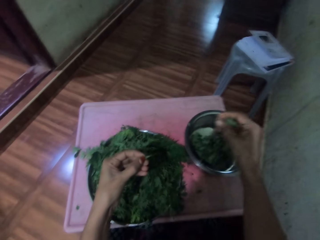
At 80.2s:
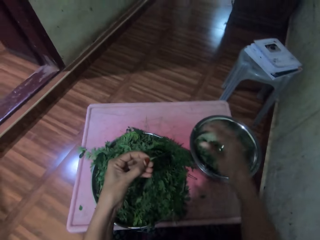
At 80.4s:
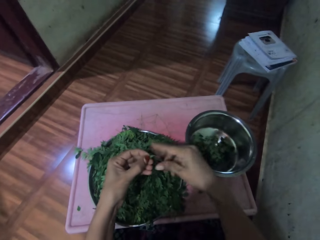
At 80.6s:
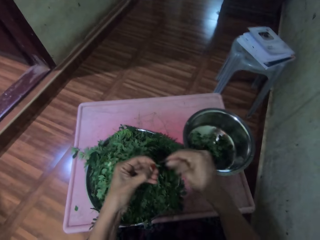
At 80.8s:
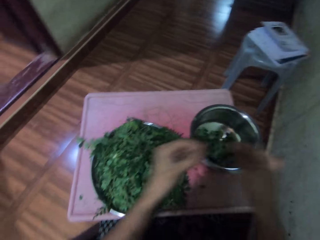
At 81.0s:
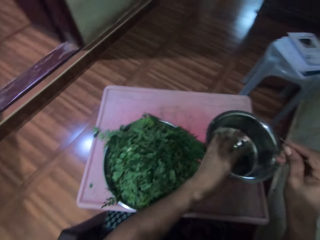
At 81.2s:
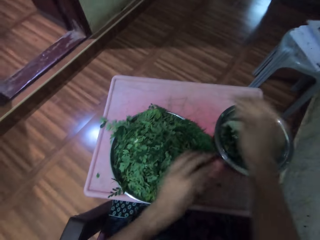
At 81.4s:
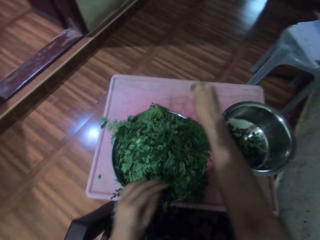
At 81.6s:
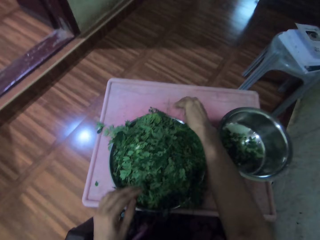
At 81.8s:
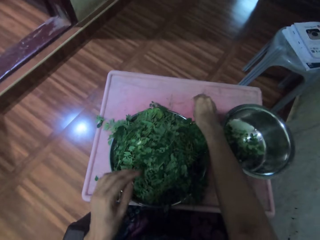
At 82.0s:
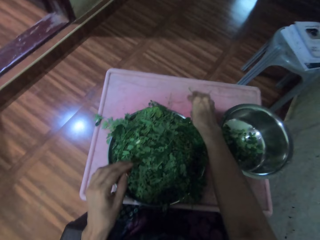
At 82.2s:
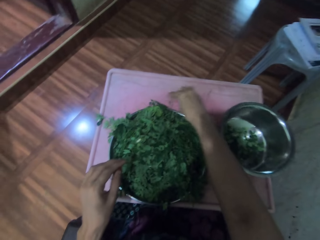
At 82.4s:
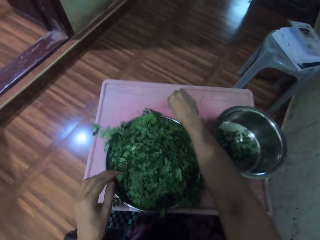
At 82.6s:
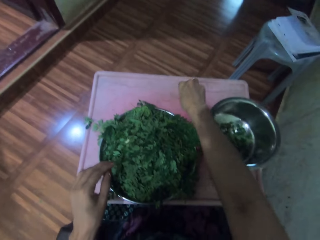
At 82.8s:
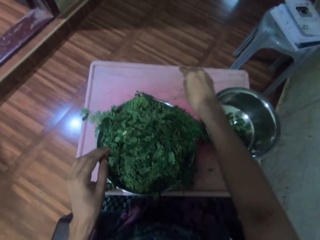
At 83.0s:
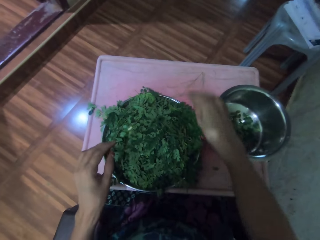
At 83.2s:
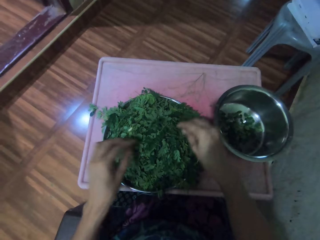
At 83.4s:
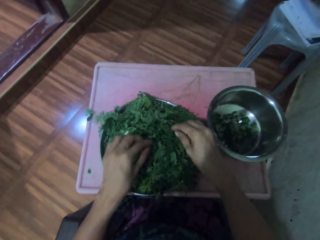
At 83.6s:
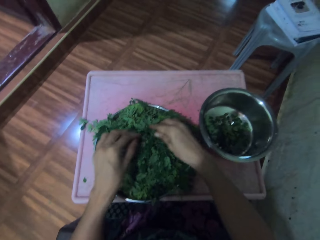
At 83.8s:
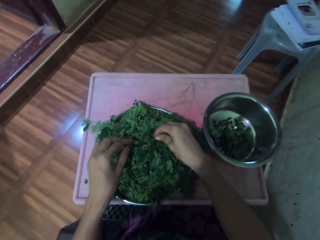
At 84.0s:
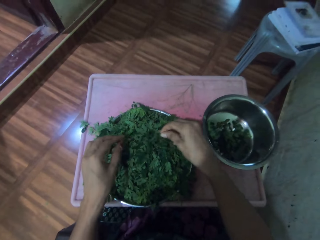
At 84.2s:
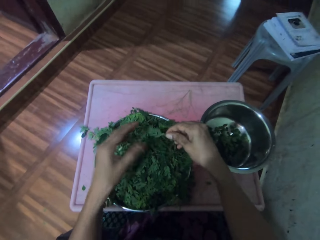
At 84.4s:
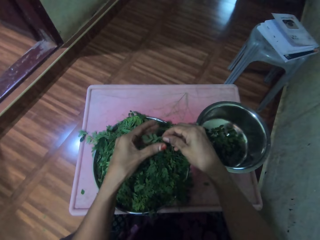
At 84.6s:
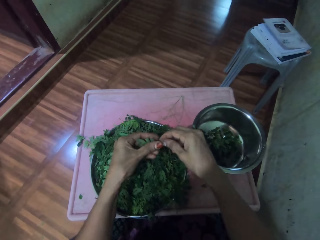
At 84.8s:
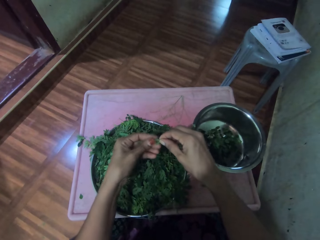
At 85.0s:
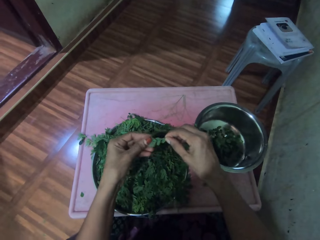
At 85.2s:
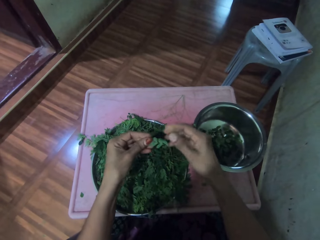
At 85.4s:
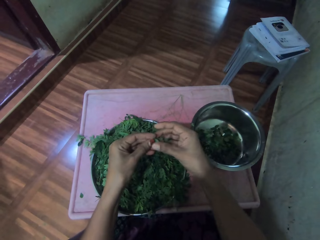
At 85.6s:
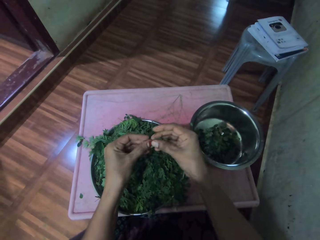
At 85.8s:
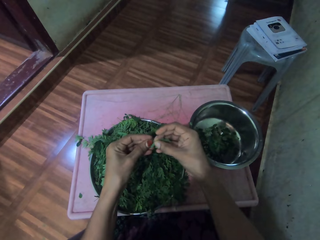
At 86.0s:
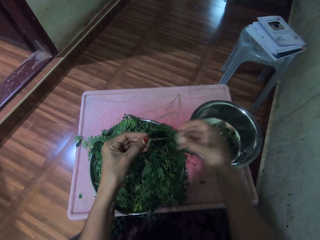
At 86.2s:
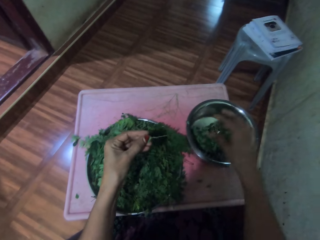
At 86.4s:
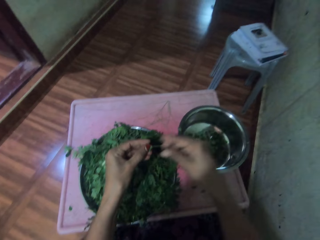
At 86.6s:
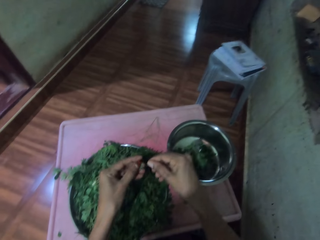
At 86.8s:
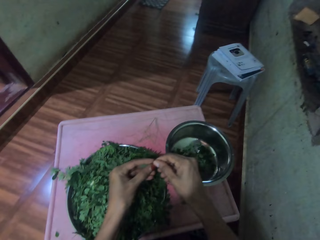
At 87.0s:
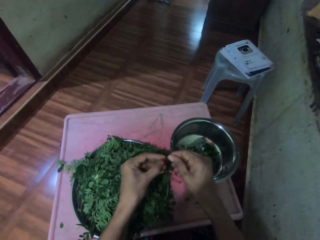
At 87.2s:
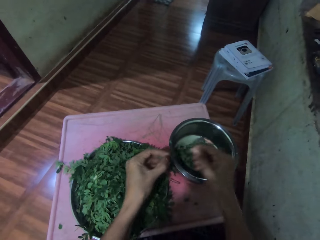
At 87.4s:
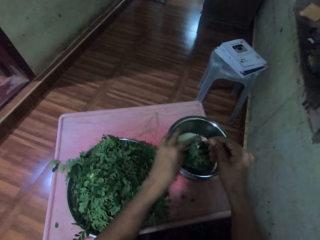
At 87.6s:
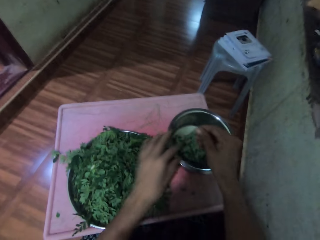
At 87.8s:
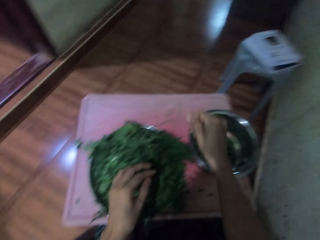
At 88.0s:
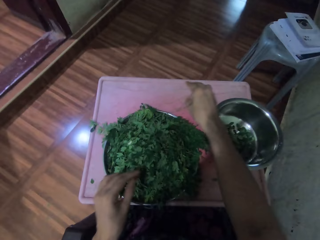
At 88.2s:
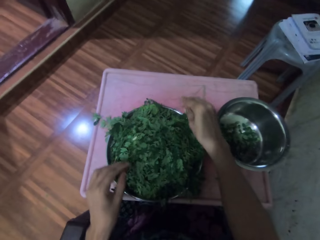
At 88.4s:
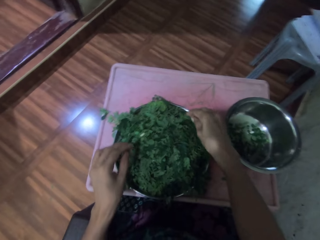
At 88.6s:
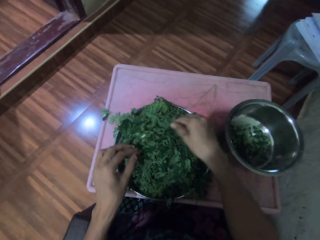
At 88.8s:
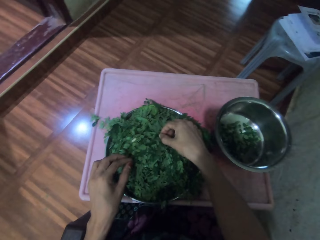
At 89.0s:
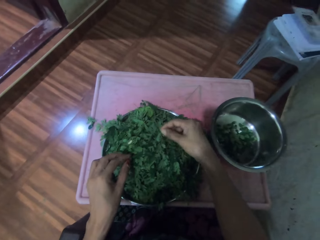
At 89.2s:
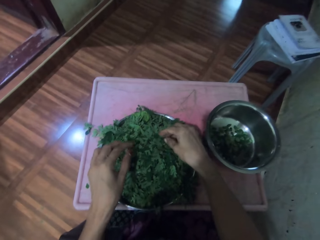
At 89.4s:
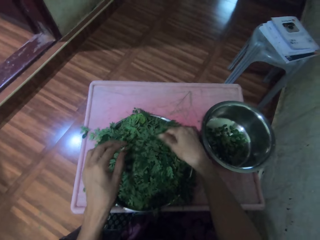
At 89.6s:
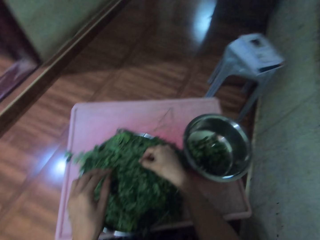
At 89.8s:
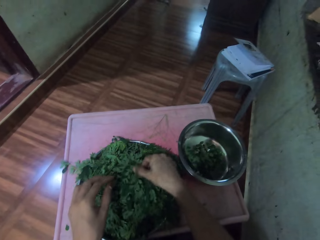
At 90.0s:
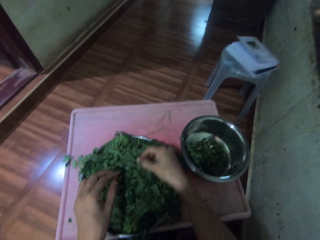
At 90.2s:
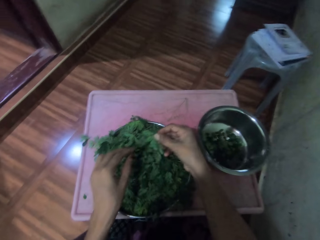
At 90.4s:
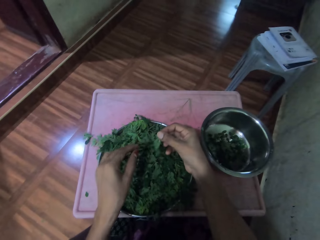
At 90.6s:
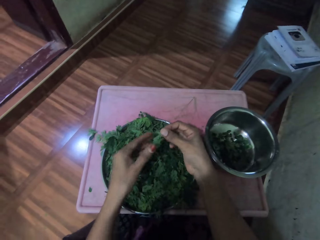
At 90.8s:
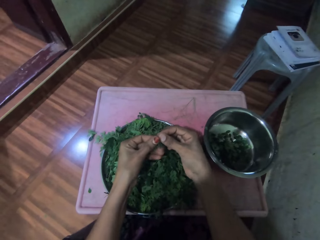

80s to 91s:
The camera wearer plucks the leaves from the stalk. They place the leaves in the cooking pot. They place the stalk in a tray. They pick up the vegetable stem and move their hand along the vegetable stem. They pluck the leaves from the stalk and place the leaves in the cooking pot. They destem the vegetables. They place the stalk in the tray. They pick up the leafstalk.

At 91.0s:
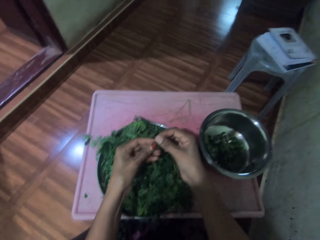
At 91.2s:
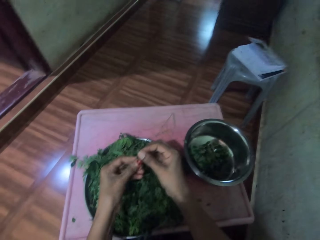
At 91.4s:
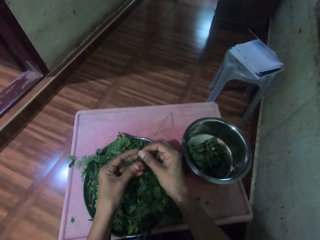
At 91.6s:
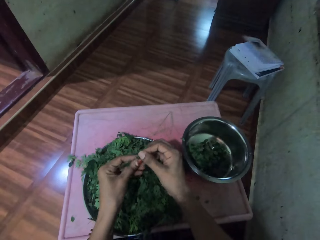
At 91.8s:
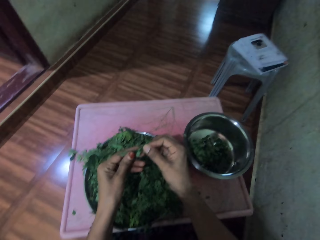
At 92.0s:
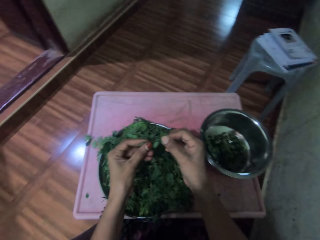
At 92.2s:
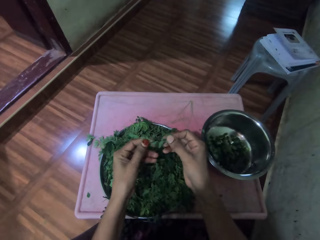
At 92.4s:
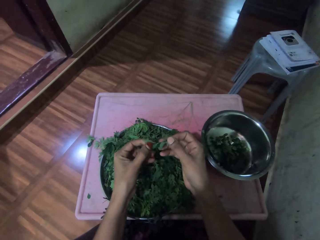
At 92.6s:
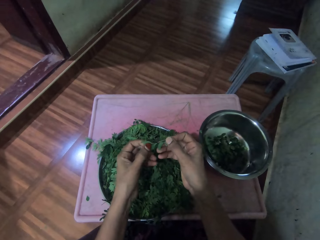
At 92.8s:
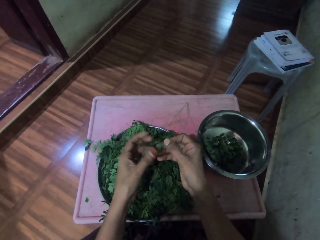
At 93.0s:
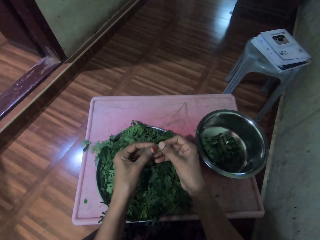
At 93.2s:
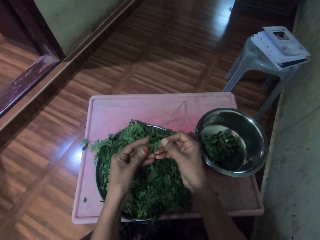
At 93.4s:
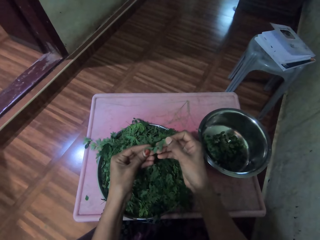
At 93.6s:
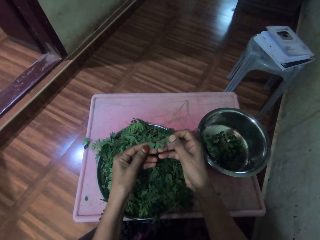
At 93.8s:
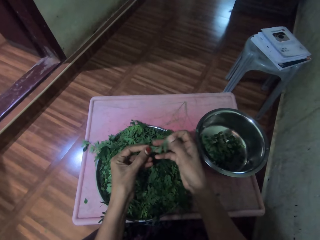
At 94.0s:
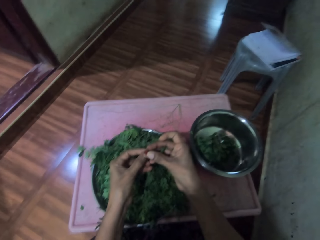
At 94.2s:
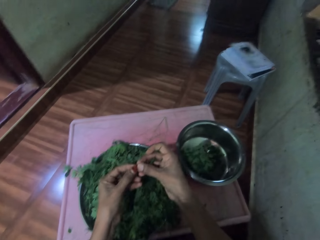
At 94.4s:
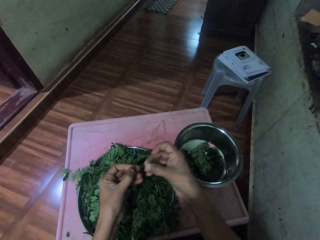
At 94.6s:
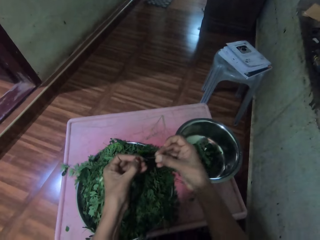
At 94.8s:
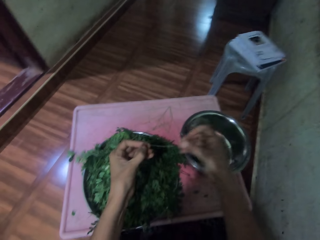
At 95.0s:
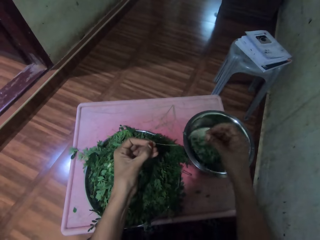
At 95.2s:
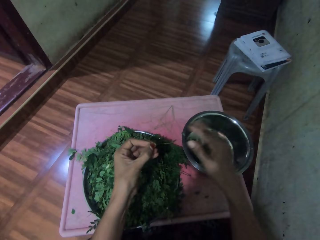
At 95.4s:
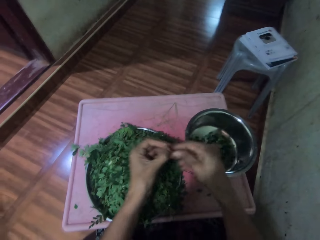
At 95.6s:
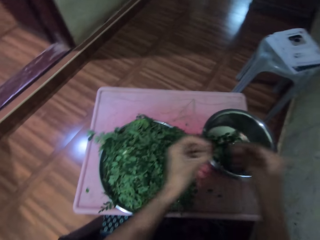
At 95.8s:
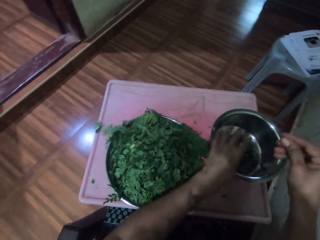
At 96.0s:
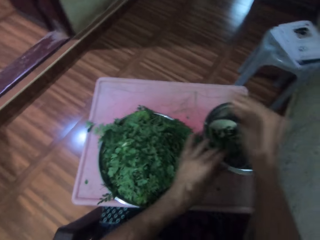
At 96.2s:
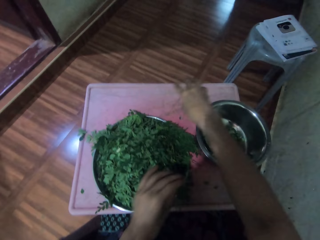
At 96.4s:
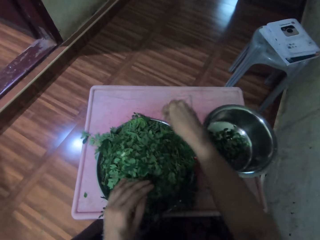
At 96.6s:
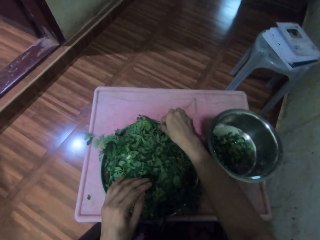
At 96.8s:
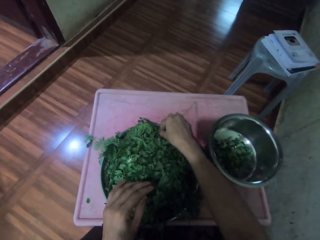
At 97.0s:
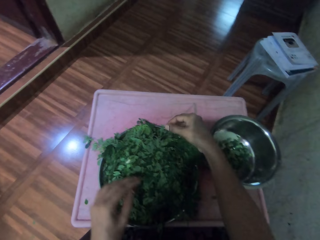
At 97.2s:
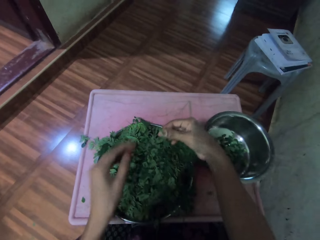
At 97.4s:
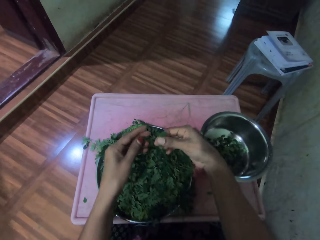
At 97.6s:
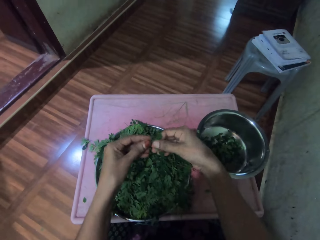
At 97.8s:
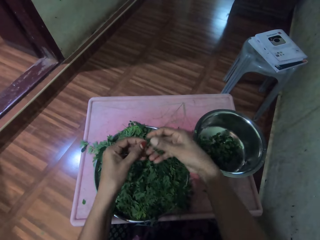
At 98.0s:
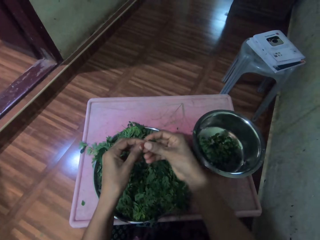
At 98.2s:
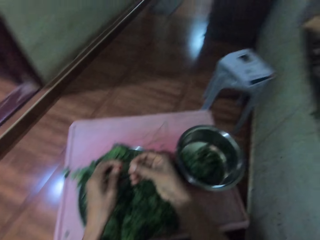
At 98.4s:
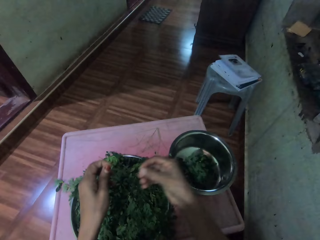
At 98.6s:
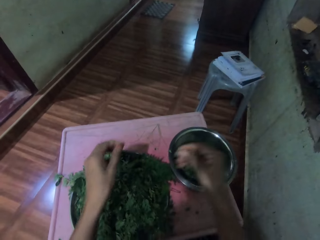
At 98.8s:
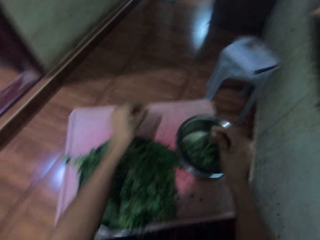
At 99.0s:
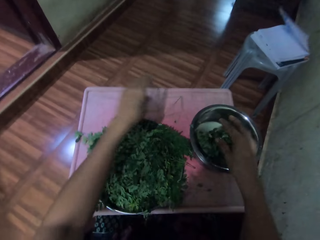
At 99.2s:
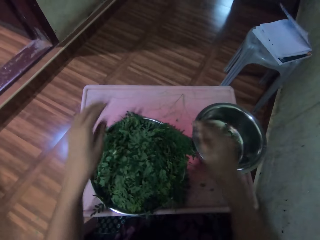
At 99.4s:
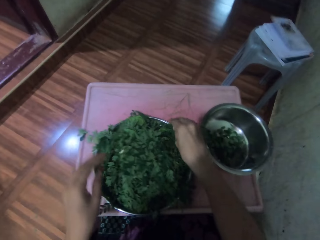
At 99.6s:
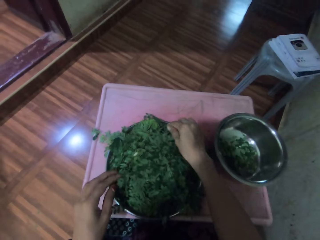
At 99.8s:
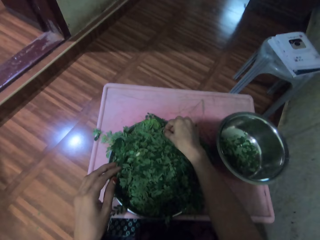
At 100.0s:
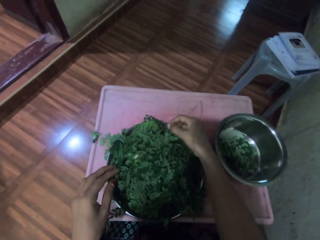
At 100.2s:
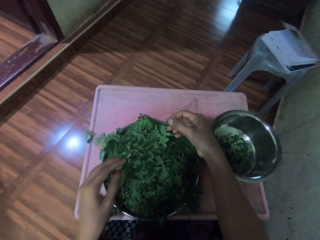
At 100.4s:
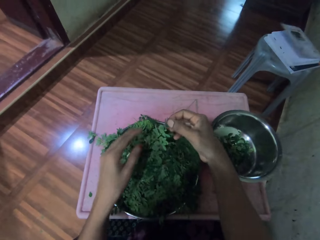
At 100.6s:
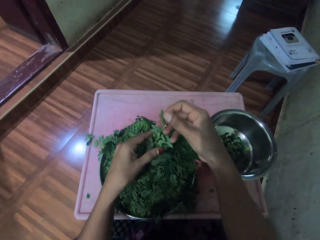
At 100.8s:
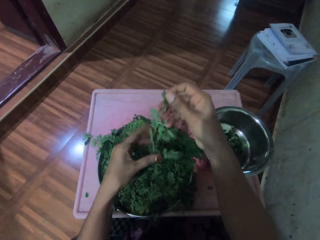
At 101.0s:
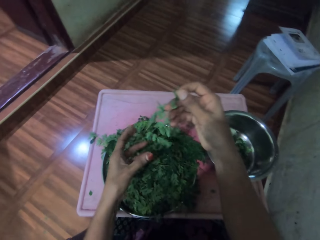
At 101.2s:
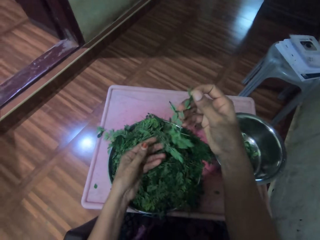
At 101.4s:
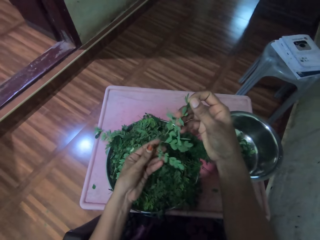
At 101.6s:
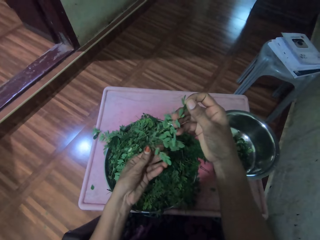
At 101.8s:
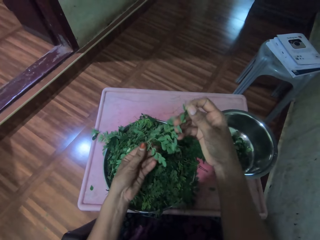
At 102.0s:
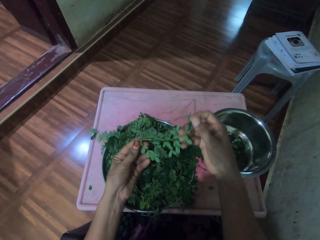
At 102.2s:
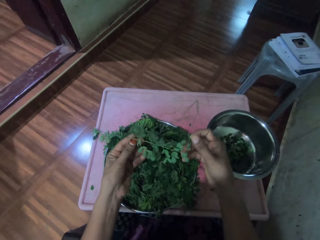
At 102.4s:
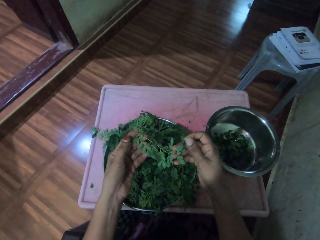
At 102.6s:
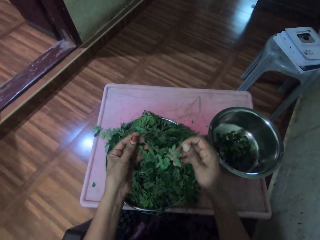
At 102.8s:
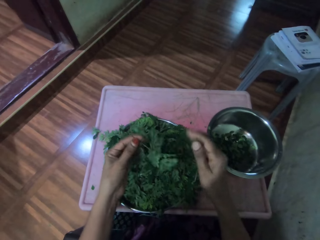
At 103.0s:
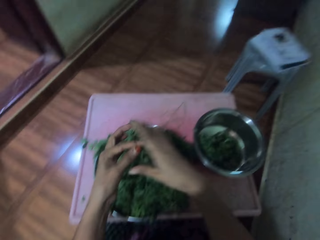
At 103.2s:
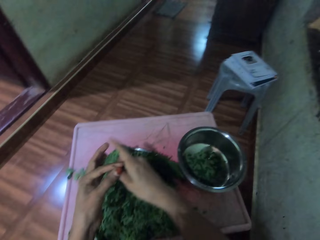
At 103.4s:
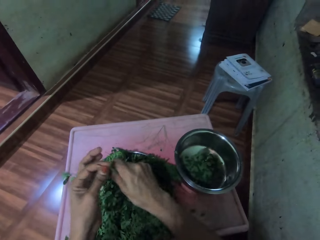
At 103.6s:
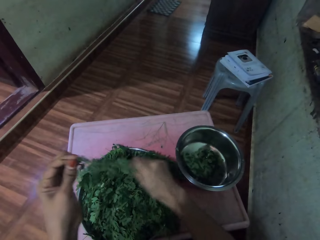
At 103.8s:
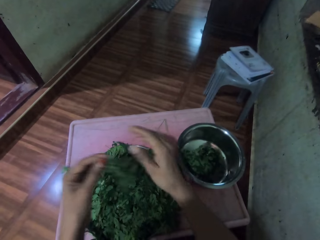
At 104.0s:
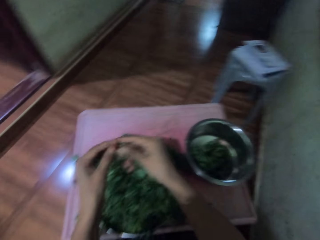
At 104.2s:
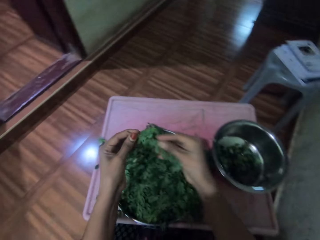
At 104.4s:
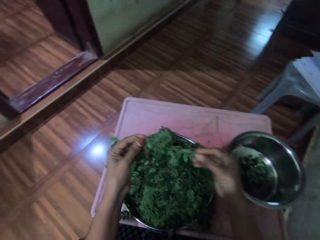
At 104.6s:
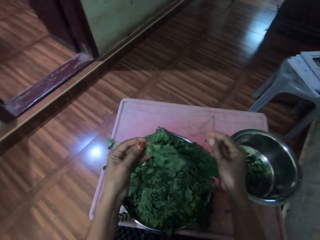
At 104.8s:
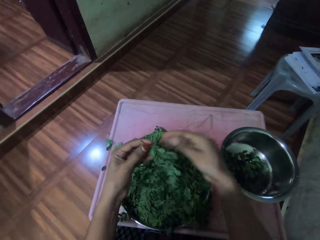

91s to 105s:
The camera wearer moves their hand along the vegetable stem. They pluck the leaves from the stalk and place the leaves in the cooking pot. They place the stalk in a tray. They pick up the vegetable stem. They pluck the leaves from the stalk and place the leaves in the cooking pot. They drop the stem on the table. They pick up the vegetable stem and move their hand along the vegetable stem.
